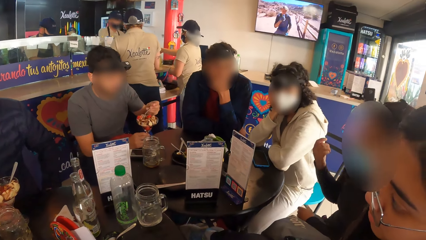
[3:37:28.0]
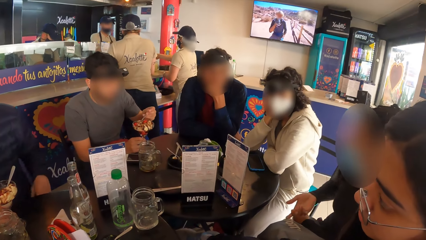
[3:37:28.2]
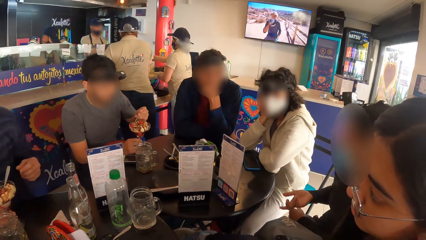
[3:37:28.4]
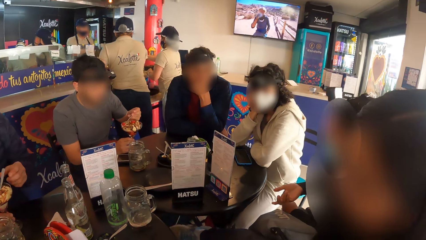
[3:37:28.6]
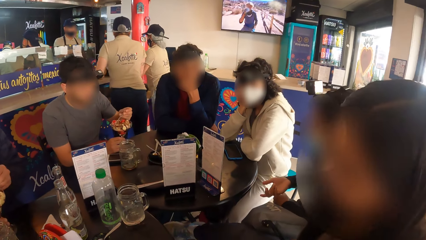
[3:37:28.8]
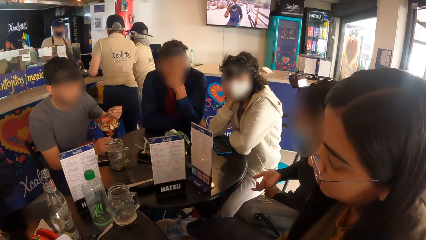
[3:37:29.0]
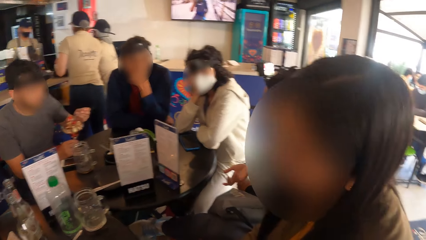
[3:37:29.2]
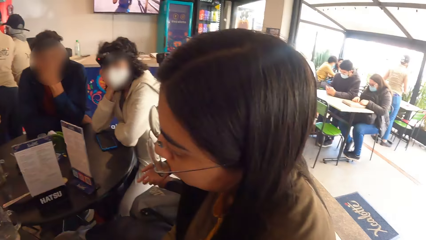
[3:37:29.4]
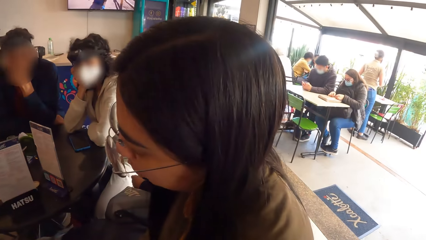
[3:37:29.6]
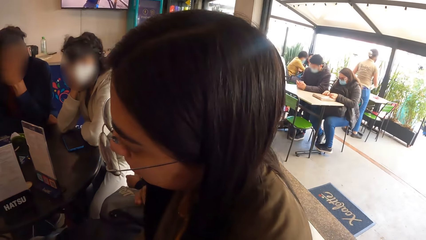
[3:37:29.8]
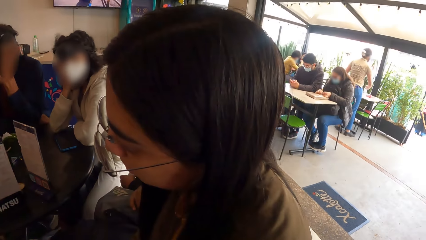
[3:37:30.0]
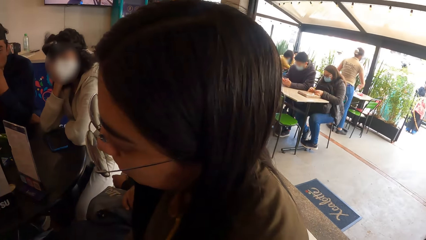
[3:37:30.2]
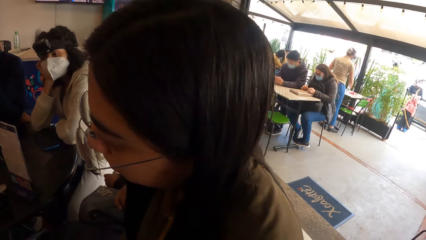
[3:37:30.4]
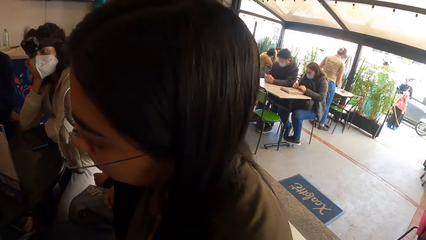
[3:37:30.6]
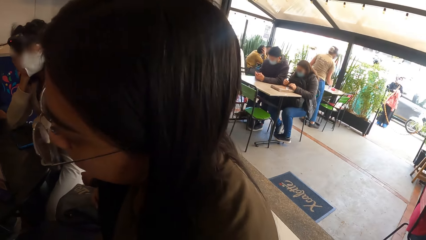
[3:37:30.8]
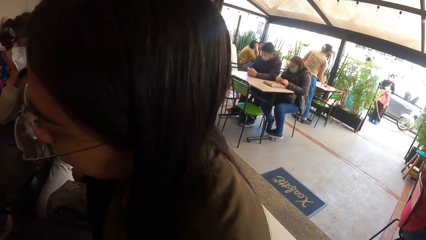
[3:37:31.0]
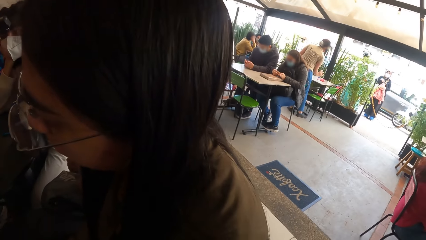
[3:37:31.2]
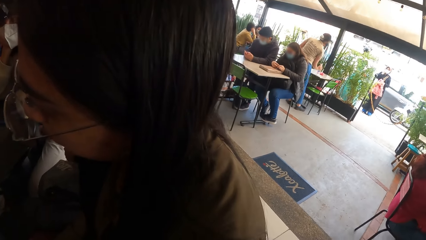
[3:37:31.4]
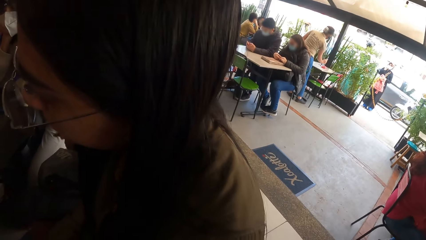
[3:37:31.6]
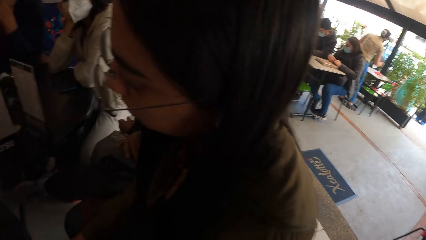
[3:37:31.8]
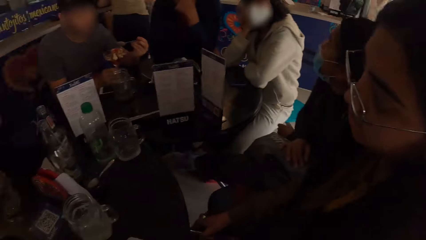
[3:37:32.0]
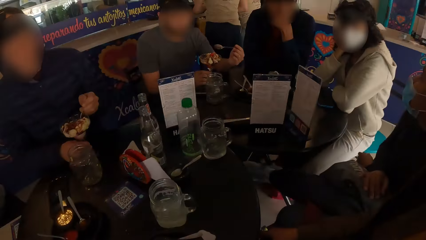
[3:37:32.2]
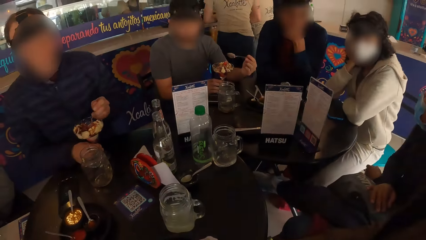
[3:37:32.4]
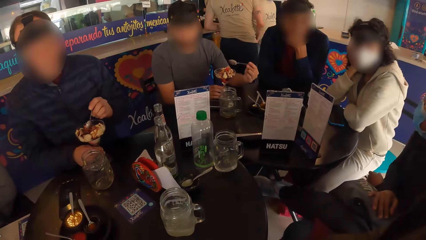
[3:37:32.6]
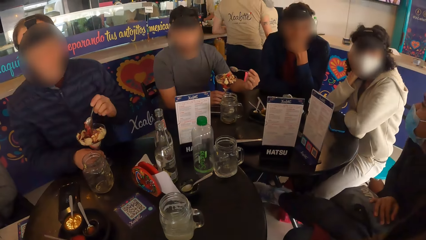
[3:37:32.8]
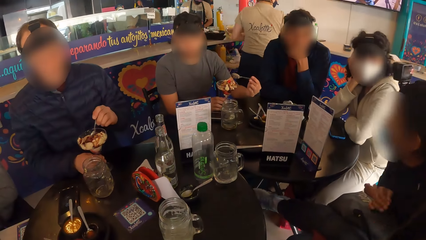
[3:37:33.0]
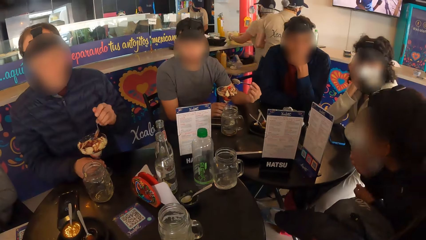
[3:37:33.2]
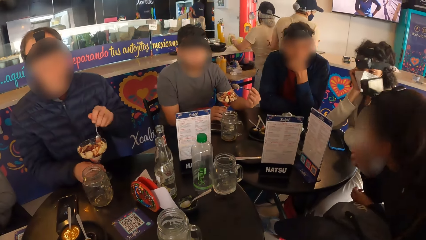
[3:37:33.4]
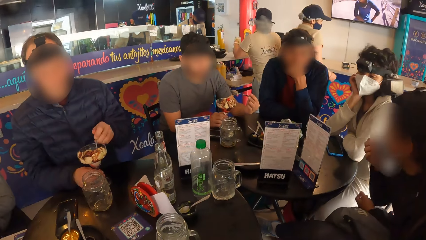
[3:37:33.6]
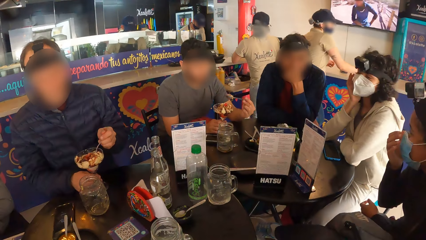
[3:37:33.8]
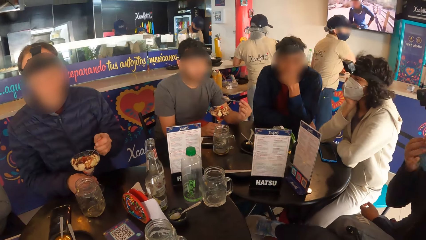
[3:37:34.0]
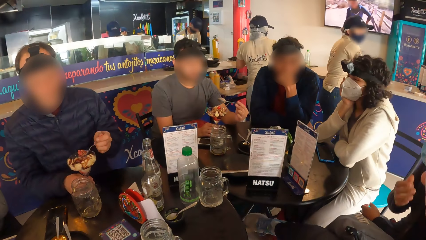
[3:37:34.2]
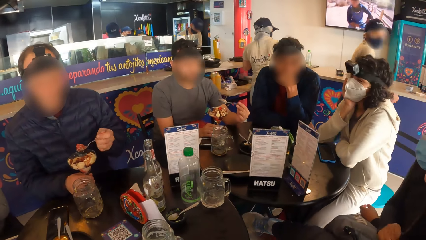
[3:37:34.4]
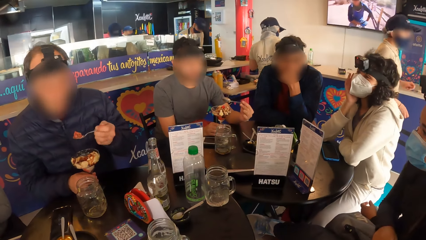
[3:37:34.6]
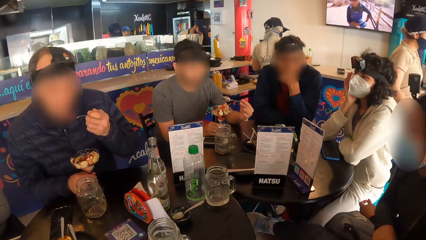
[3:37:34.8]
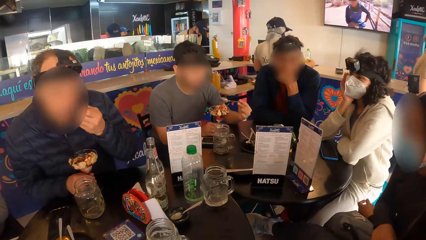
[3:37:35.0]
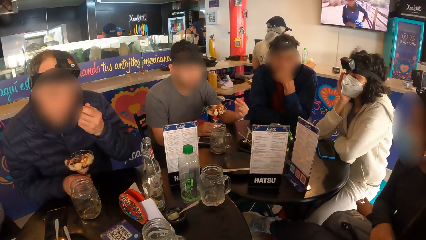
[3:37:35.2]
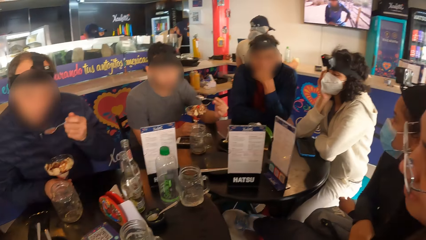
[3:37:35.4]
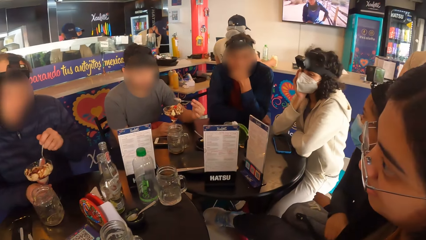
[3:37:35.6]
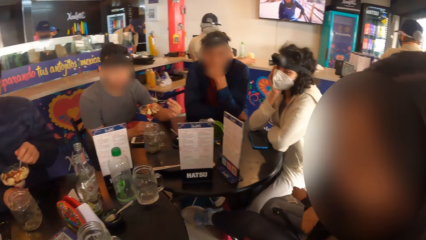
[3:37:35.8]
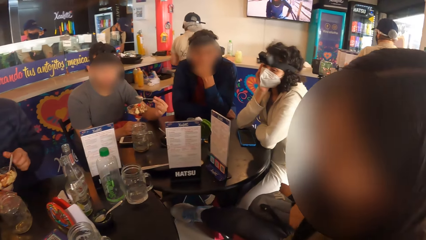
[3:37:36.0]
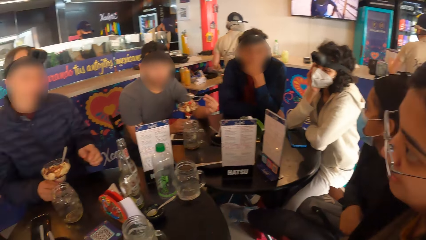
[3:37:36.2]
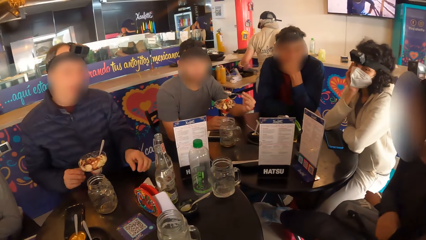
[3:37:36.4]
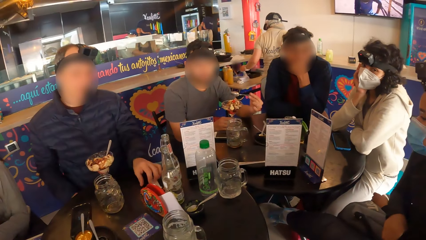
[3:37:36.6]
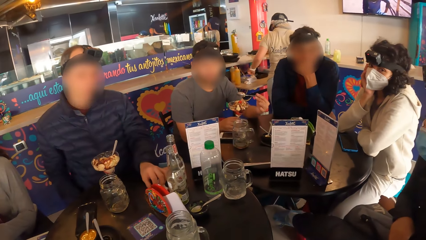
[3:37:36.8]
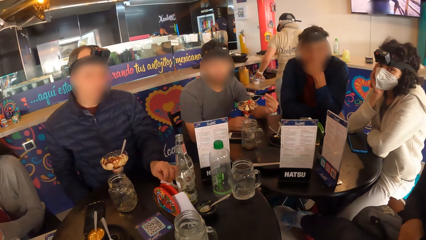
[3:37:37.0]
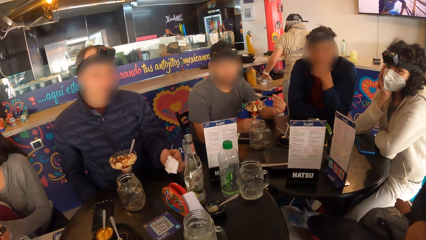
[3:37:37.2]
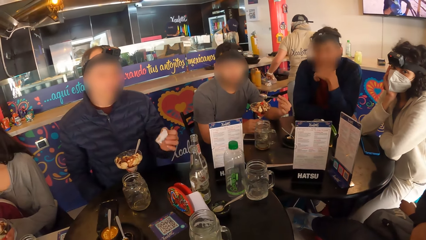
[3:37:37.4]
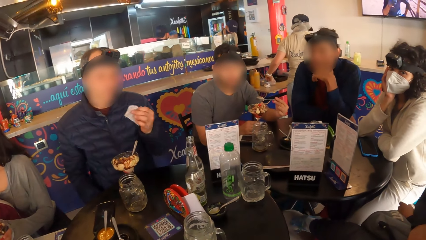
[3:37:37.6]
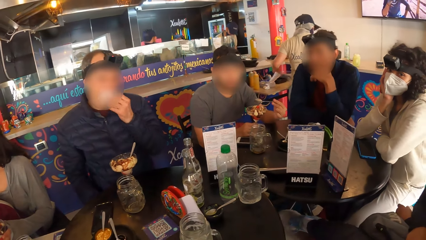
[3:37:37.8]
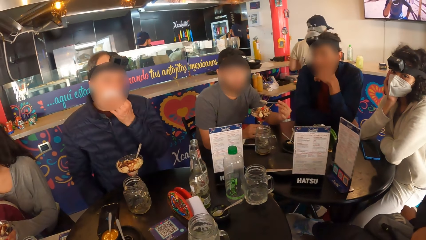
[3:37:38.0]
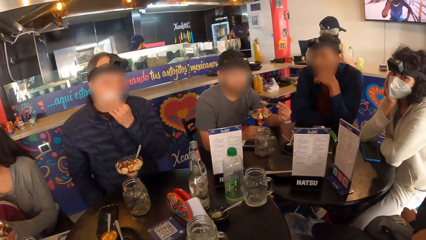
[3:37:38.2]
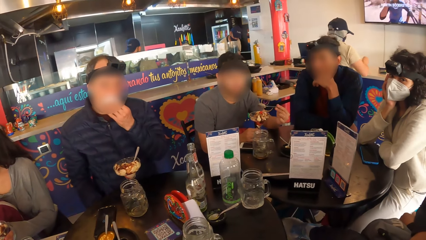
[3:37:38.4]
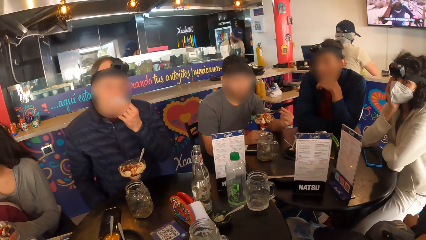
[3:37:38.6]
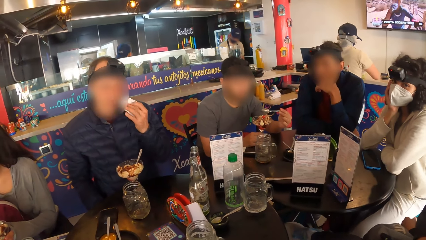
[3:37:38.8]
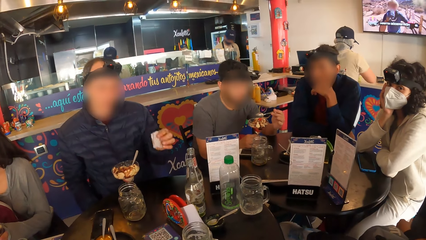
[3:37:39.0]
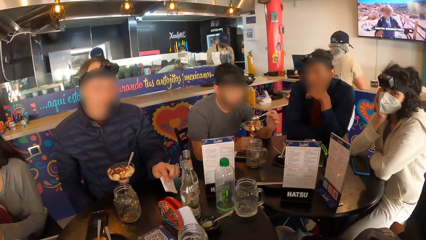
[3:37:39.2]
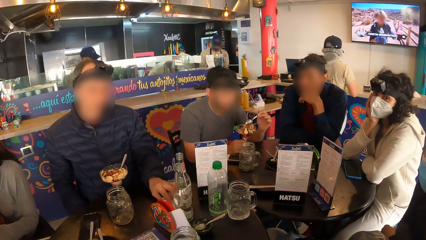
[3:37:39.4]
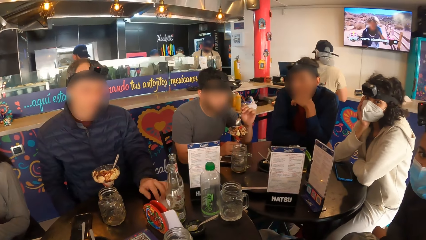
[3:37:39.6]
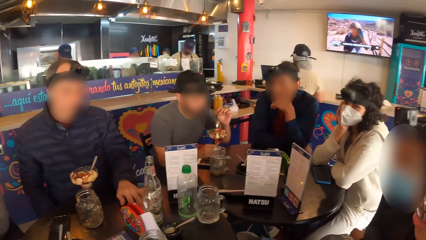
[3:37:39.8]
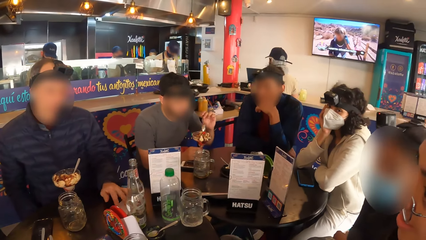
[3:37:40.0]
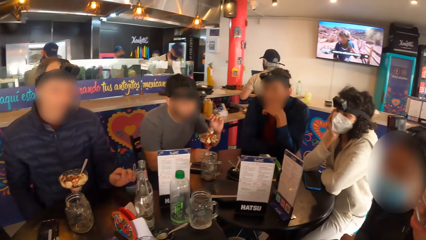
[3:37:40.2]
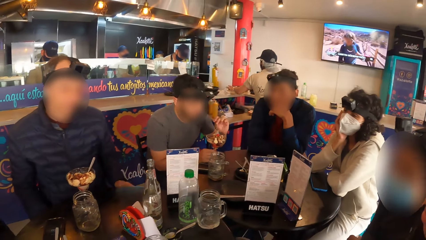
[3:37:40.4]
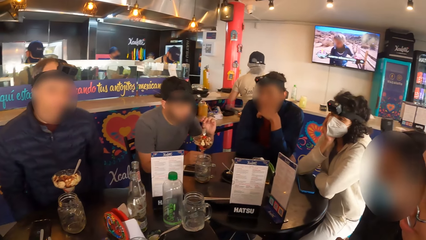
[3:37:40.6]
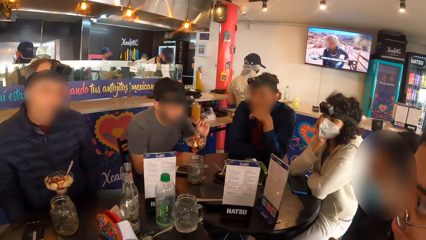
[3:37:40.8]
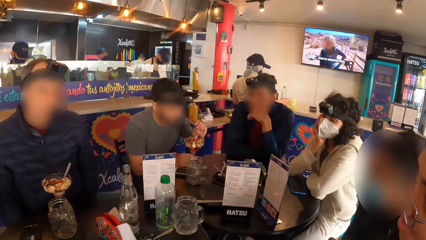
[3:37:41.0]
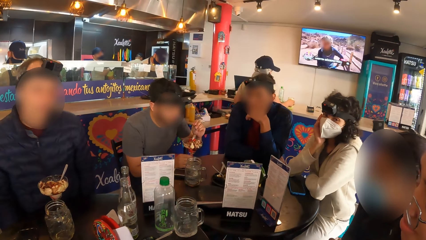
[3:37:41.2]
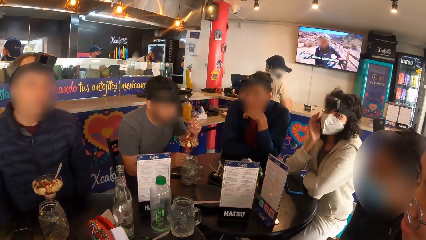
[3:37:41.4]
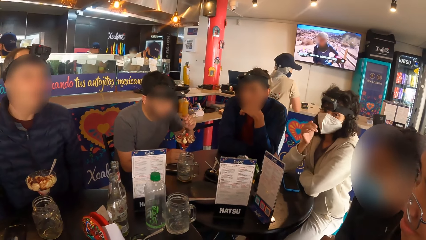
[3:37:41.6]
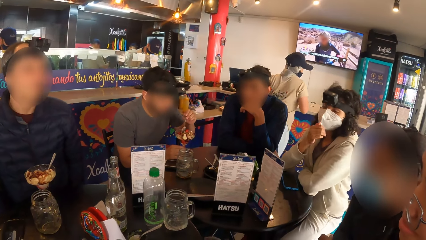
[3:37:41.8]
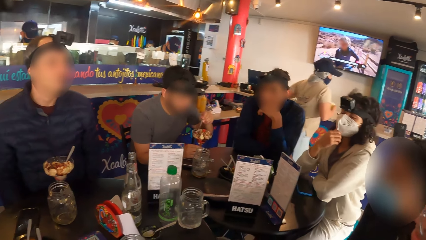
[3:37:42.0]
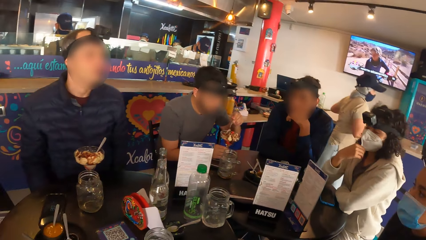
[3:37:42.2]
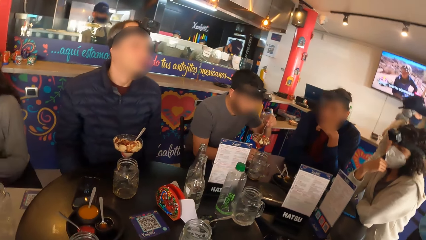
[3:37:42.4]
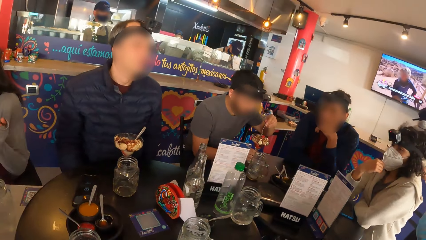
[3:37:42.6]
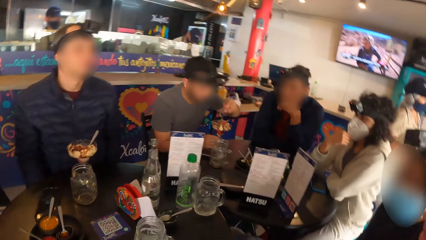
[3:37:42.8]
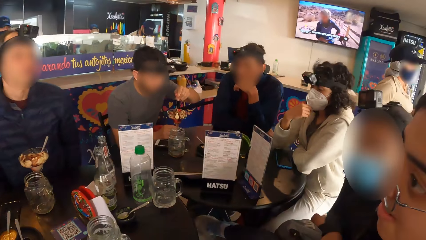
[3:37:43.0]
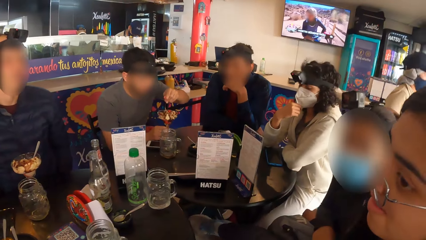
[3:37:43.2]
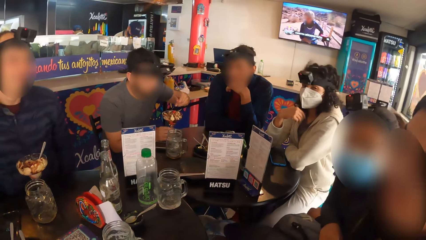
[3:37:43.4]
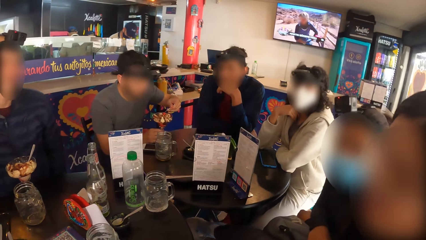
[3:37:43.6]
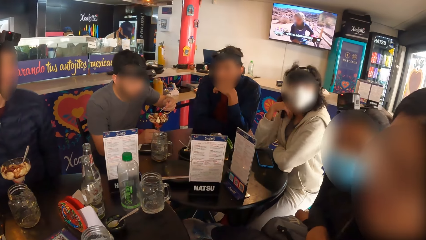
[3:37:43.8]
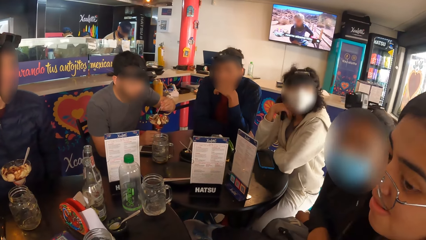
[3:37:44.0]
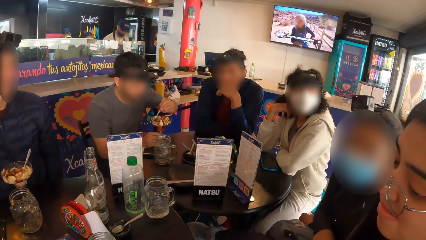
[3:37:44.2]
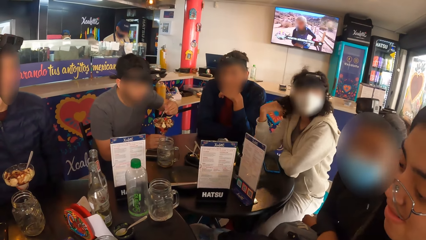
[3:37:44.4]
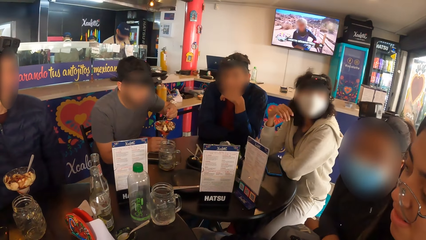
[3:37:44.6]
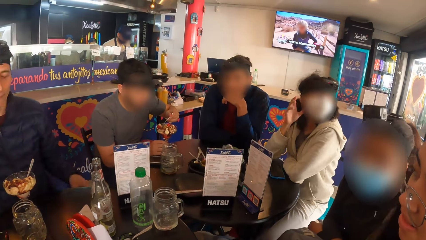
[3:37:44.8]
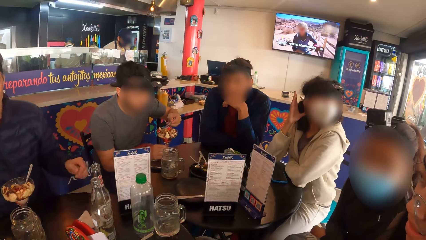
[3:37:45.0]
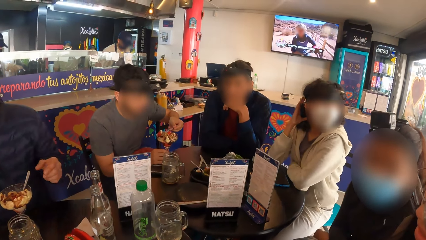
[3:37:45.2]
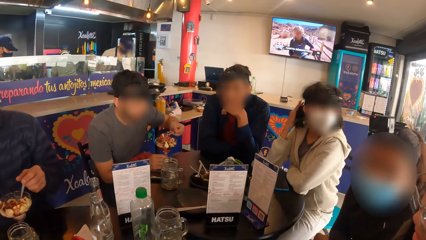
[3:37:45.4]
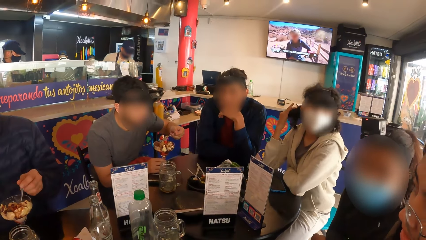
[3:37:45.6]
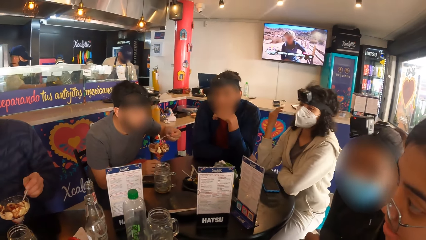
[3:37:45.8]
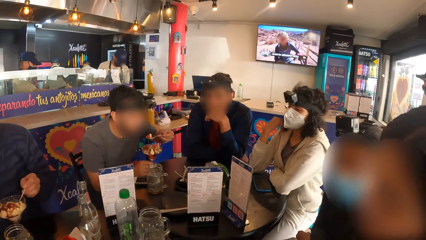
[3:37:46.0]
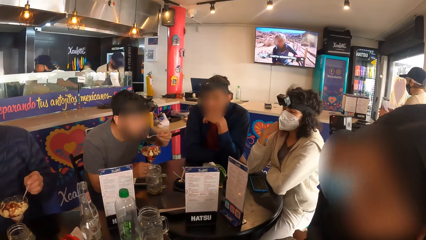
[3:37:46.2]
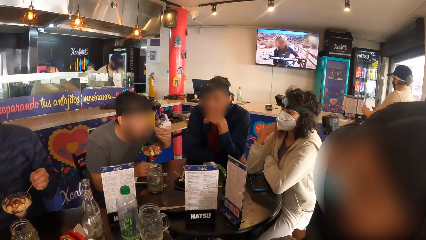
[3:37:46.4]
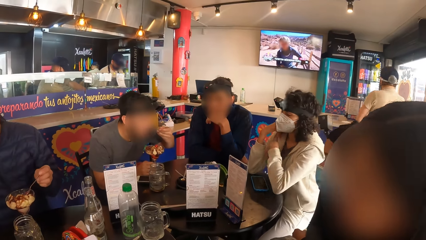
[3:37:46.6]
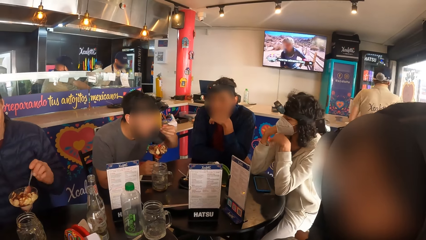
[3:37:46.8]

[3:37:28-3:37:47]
The camera wearer stares at a person. They stare at the restaurant.
